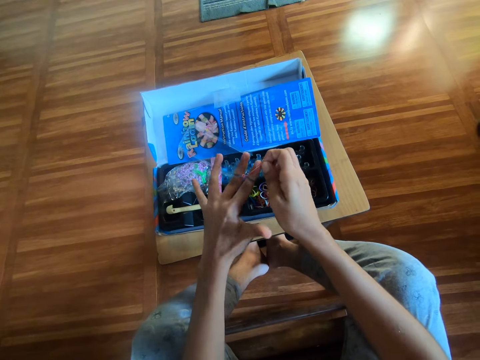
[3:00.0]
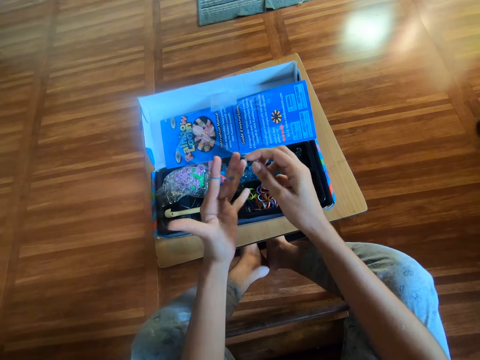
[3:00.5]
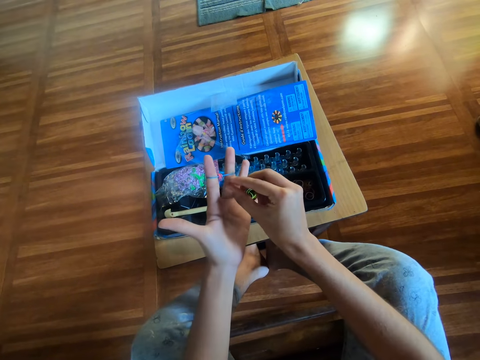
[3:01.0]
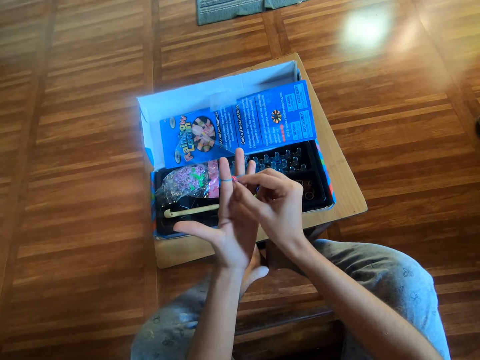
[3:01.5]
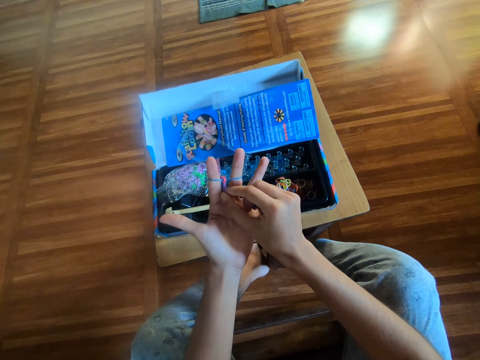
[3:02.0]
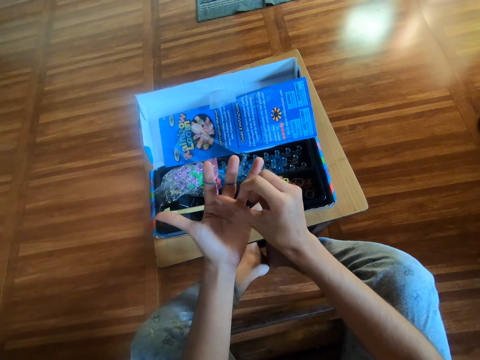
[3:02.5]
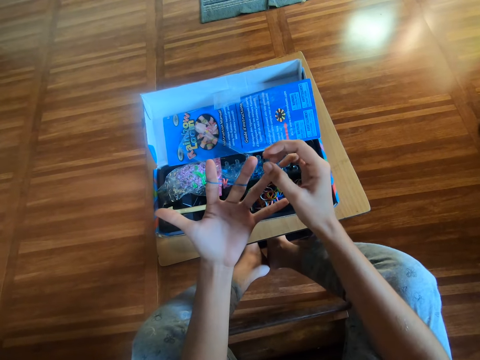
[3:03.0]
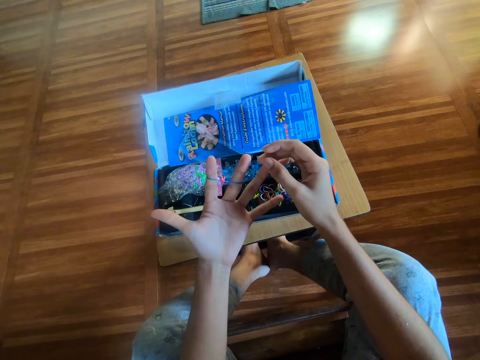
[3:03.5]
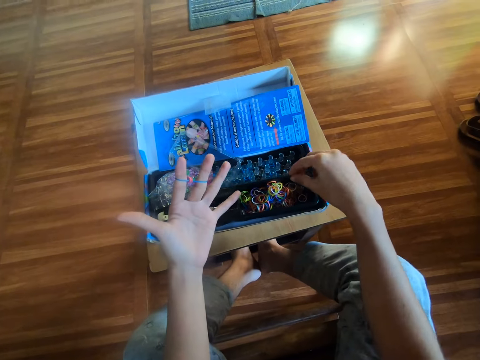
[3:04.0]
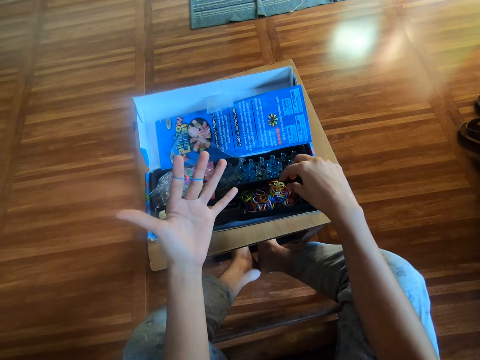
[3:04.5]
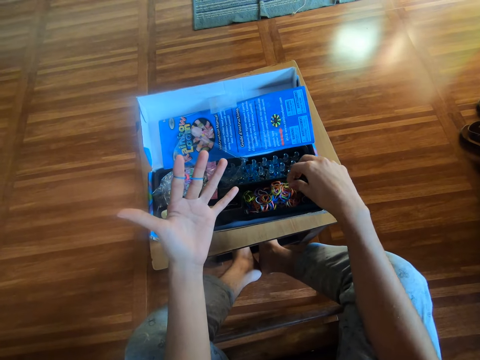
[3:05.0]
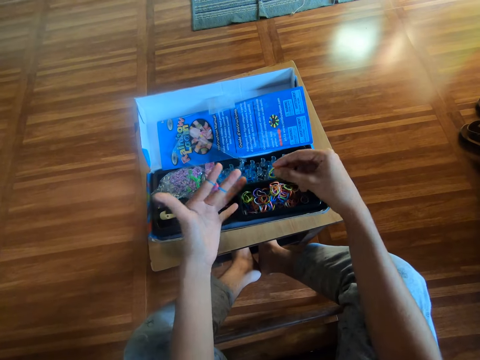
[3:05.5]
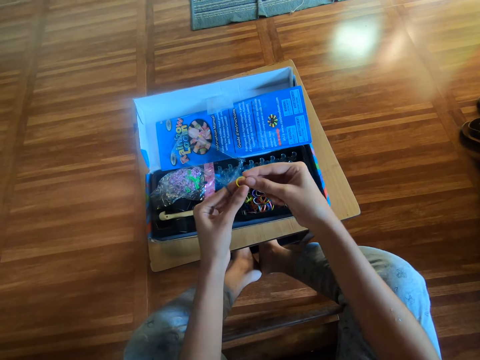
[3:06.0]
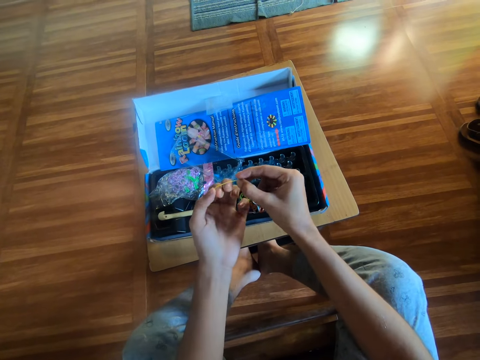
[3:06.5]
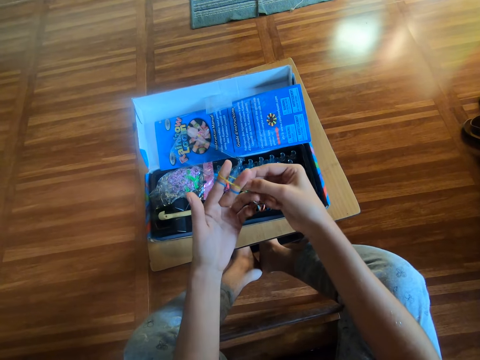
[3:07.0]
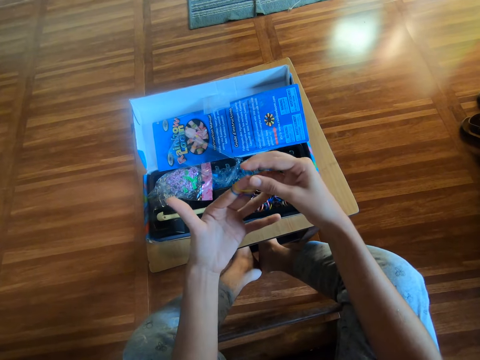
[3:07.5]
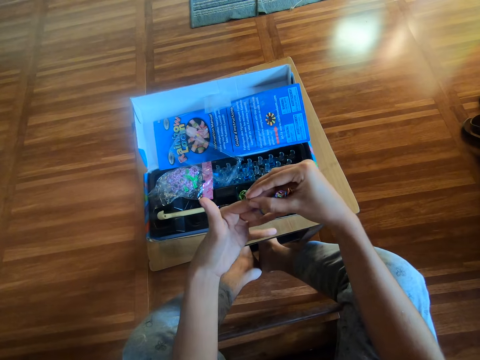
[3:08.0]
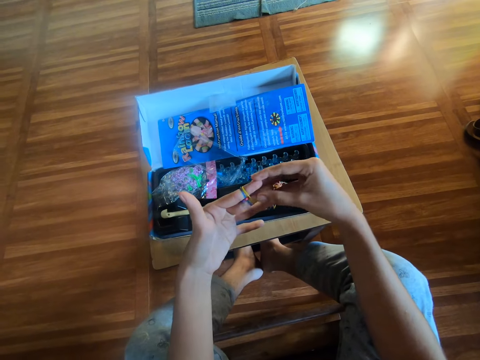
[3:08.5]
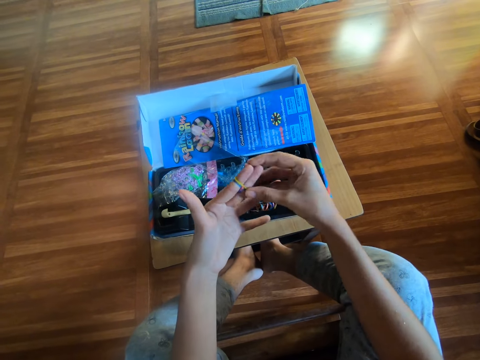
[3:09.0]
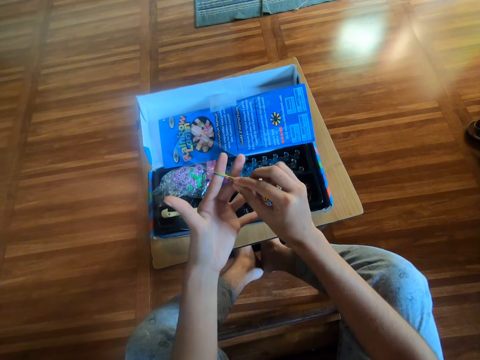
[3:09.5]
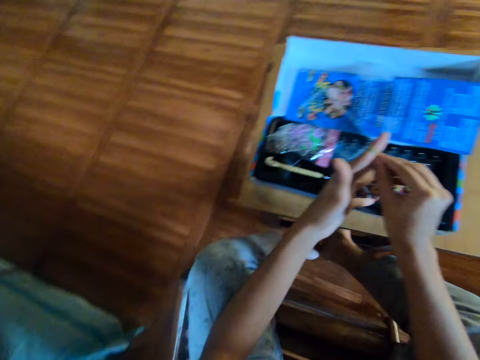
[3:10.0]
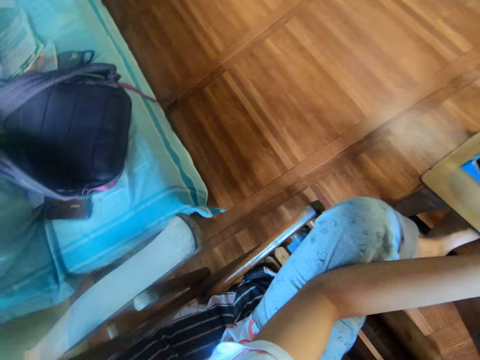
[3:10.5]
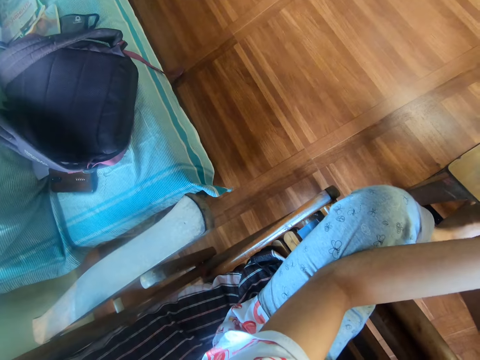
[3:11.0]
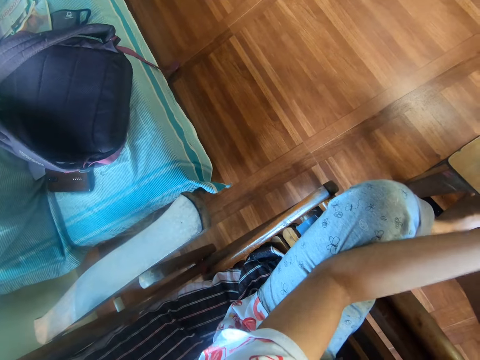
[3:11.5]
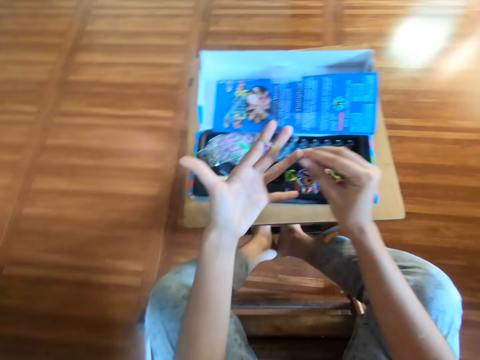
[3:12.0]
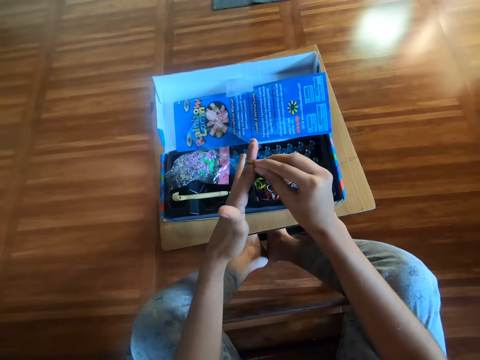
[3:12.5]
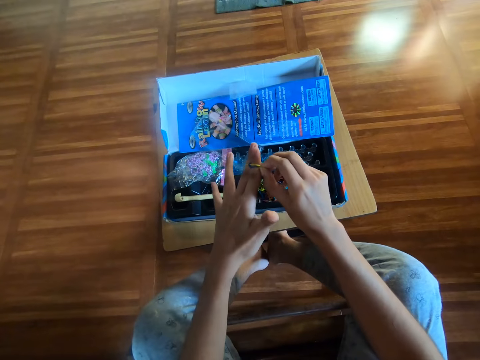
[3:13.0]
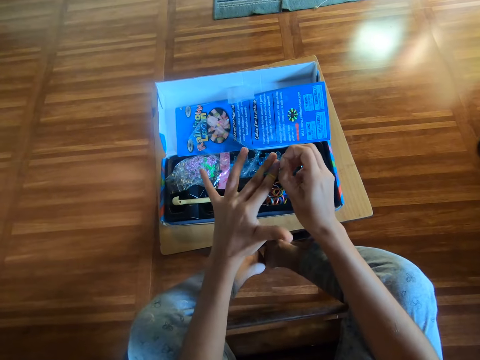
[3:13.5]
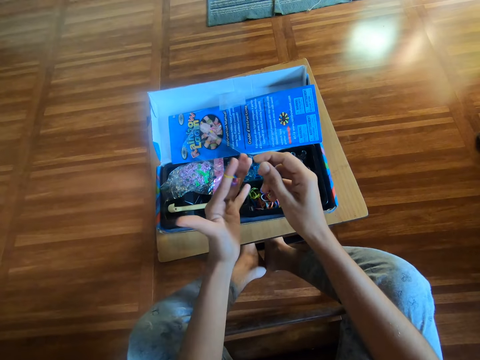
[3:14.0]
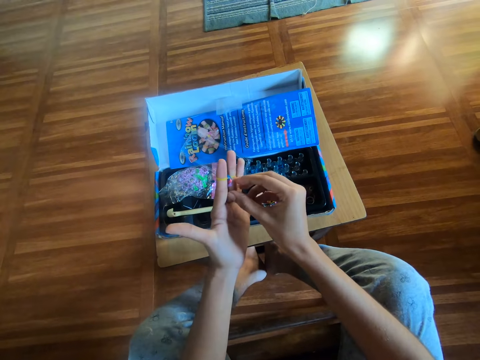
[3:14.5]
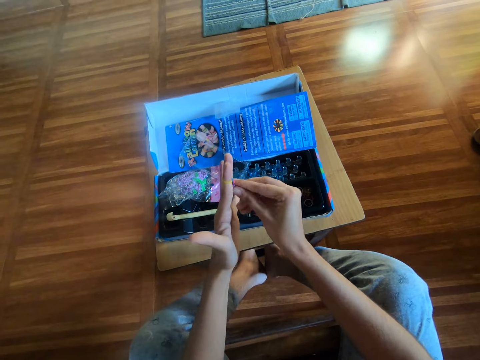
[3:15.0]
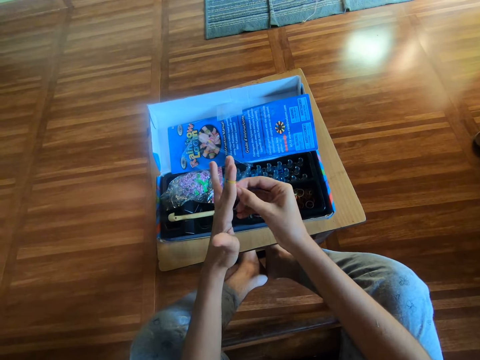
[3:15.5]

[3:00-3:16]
The camera wearer picks up rubber bands in the black container with his right hand. He ties the rubber band on the fingers. He makes the craft on his left hand with the rubber band in his right hand. He looks around. He ties the rubber band on the fingers.

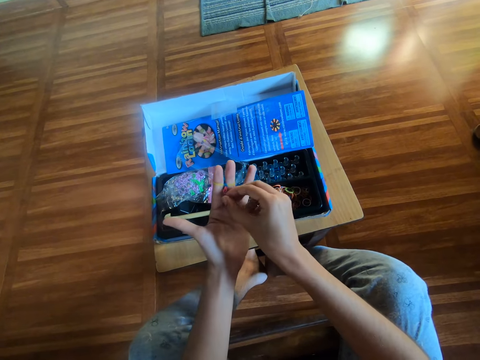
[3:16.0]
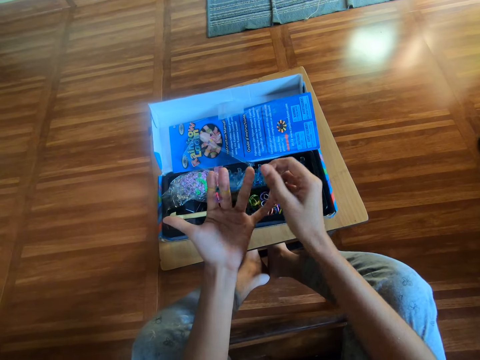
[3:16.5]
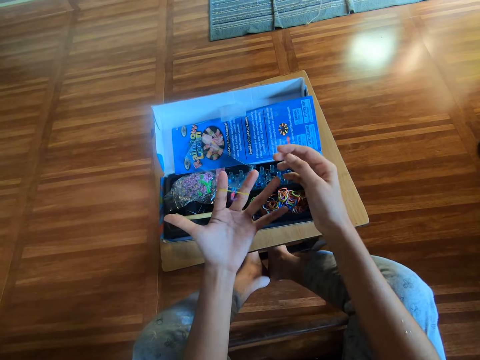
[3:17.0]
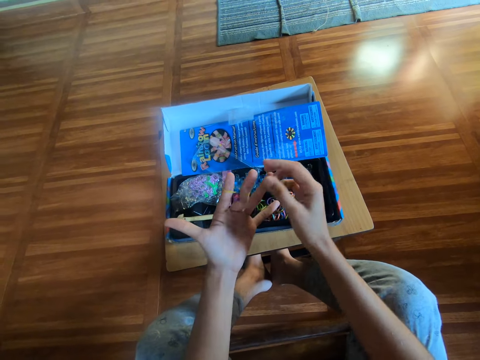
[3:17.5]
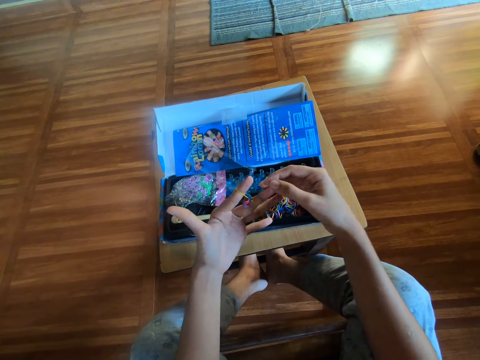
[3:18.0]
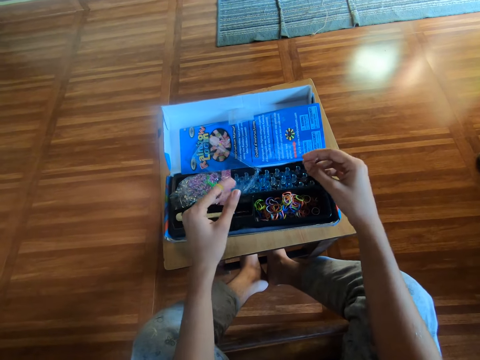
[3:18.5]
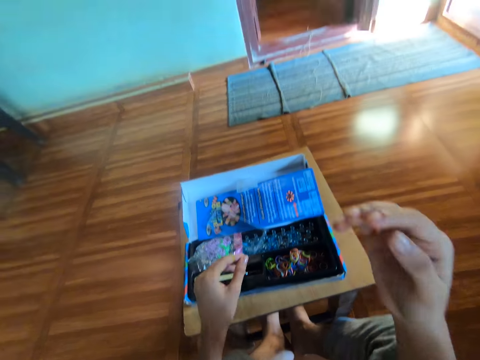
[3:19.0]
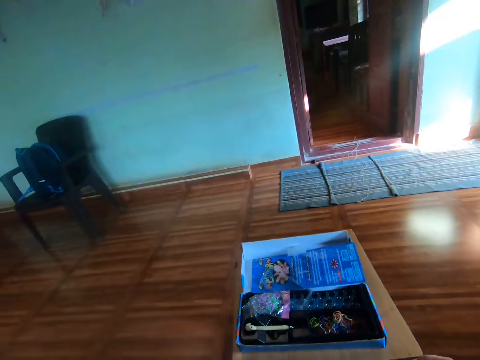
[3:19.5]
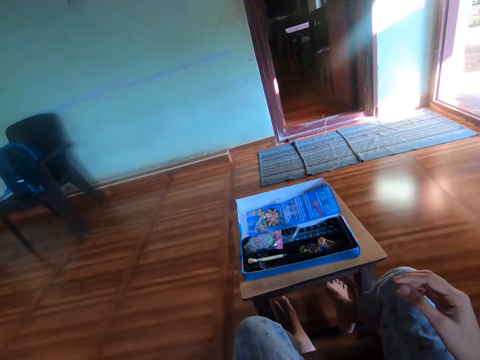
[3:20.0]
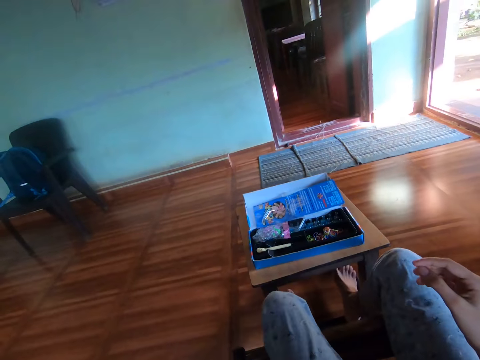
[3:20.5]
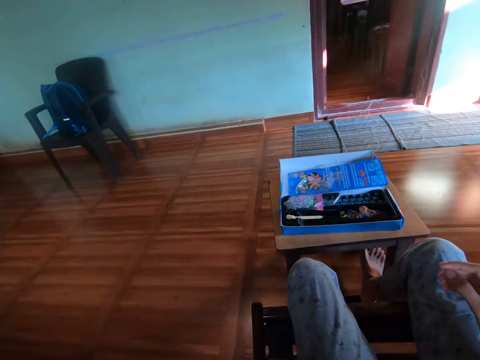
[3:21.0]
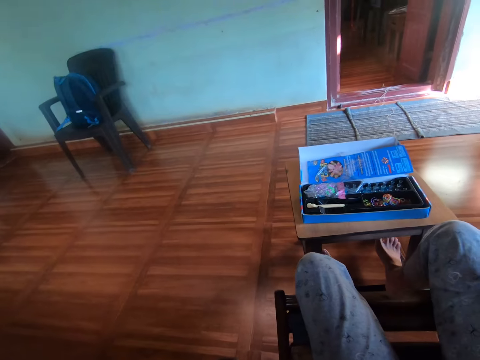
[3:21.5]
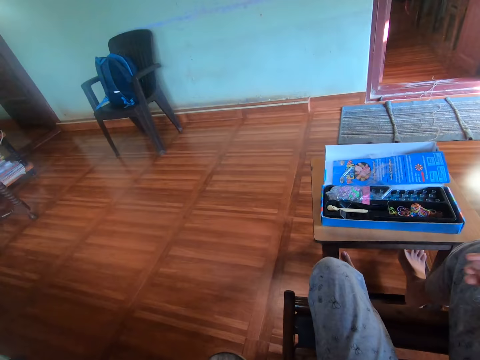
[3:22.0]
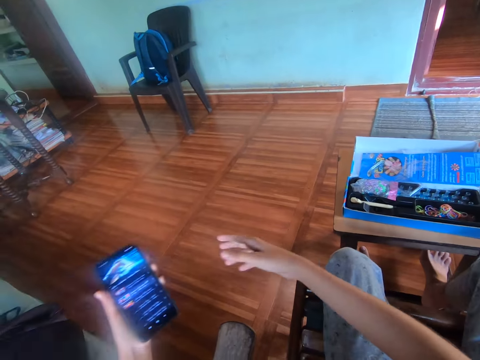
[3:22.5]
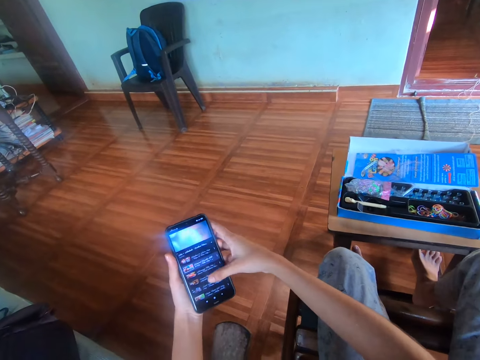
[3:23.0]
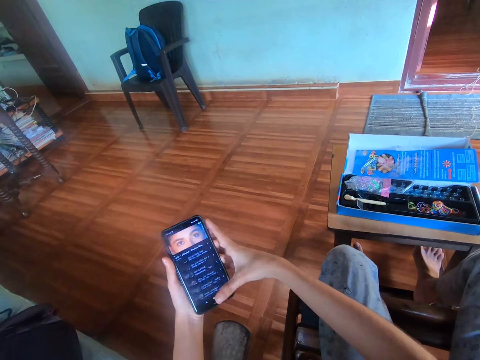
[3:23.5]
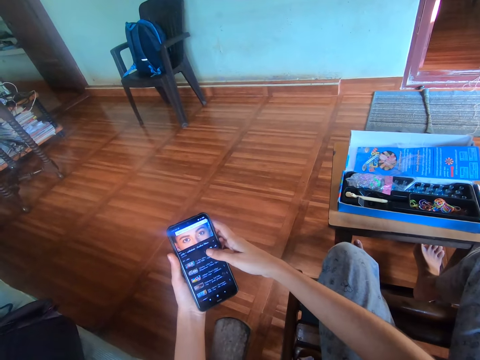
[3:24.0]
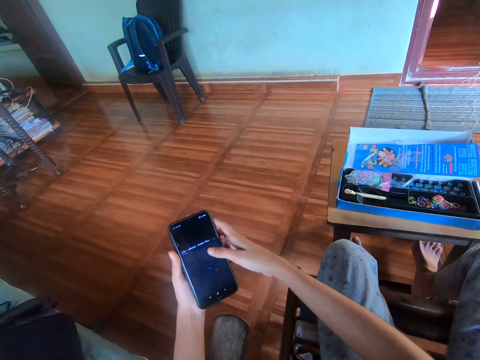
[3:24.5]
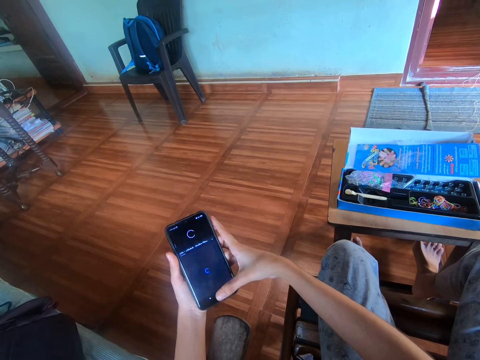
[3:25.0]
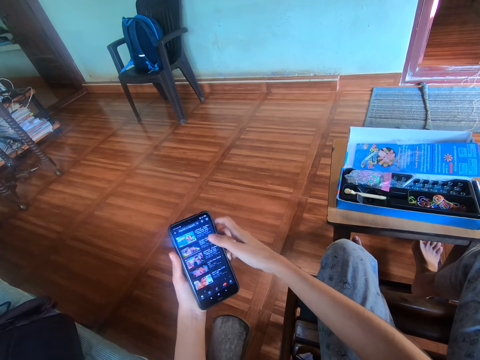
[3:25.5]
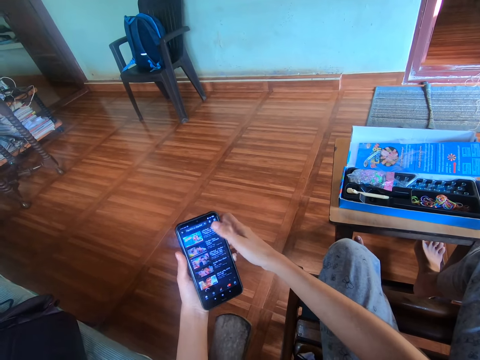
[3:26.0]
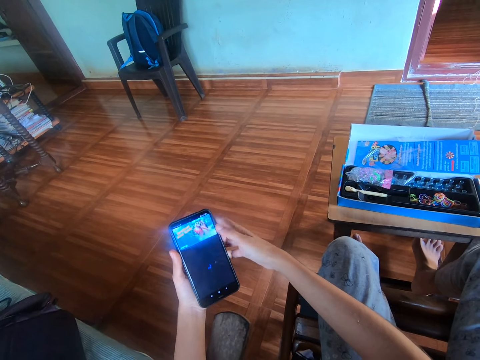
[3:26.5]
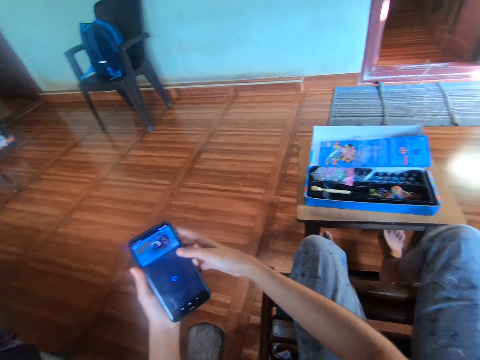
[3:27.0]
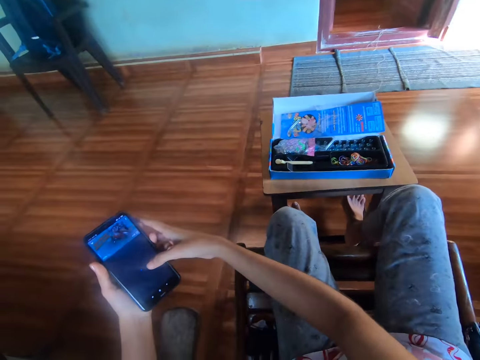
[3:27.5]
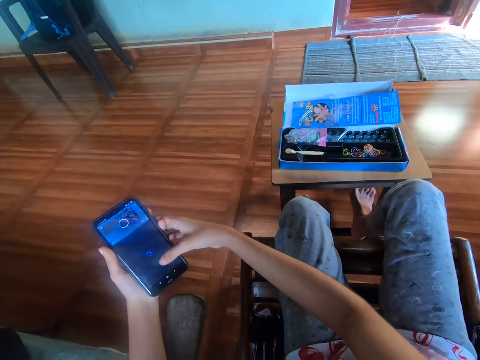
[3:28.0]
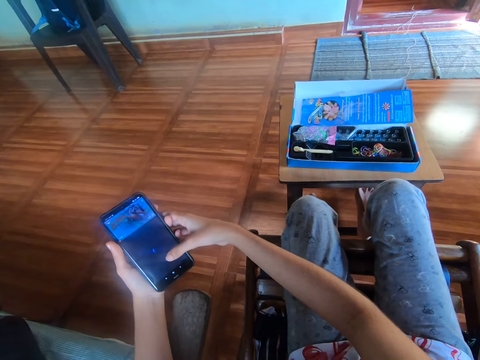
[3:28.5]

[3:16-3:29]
The camera wearer looks around. He holds his phone with his left hand. He picks up the phone. He operates the phone with his right hand.
